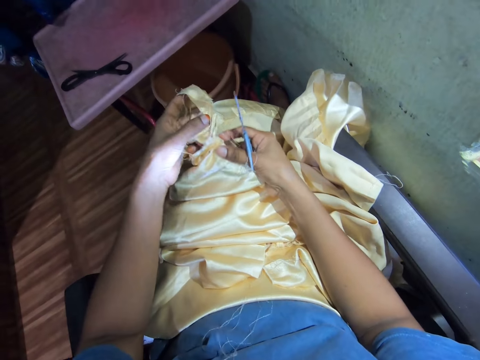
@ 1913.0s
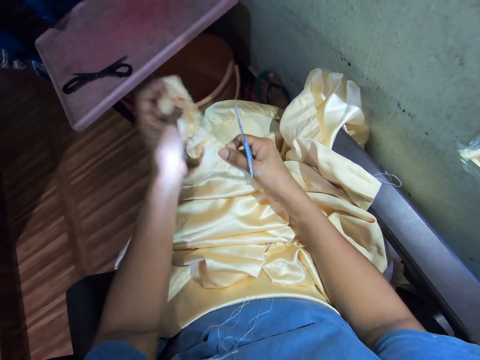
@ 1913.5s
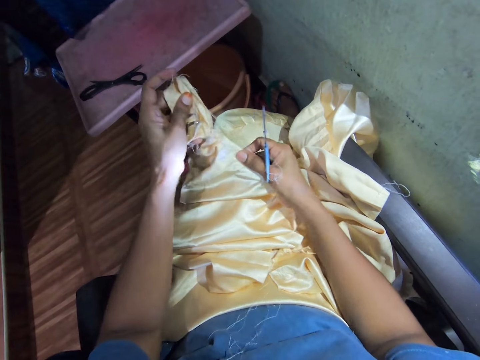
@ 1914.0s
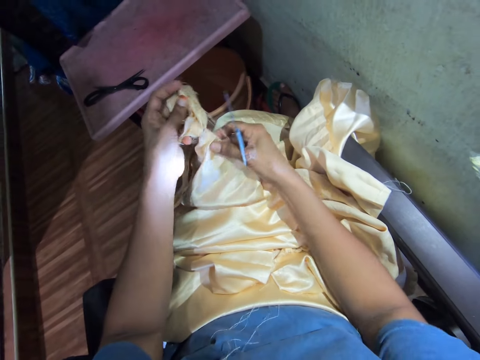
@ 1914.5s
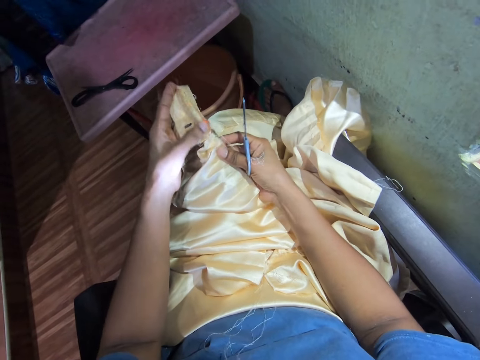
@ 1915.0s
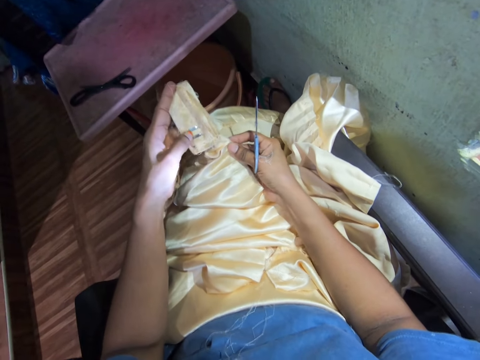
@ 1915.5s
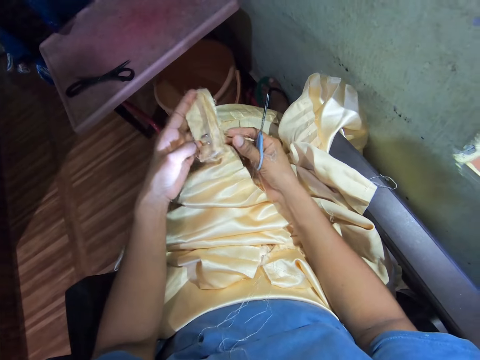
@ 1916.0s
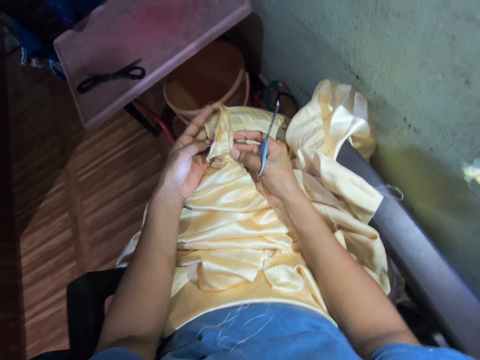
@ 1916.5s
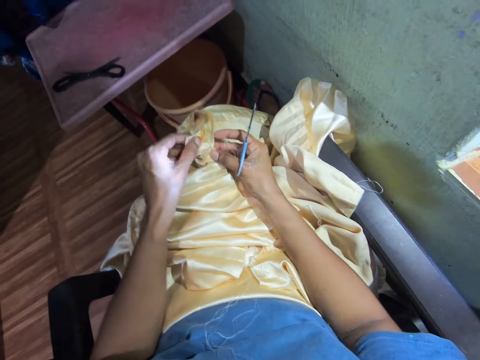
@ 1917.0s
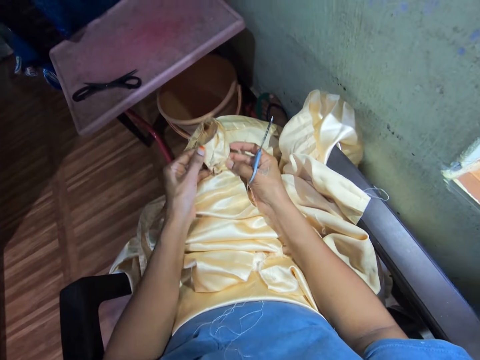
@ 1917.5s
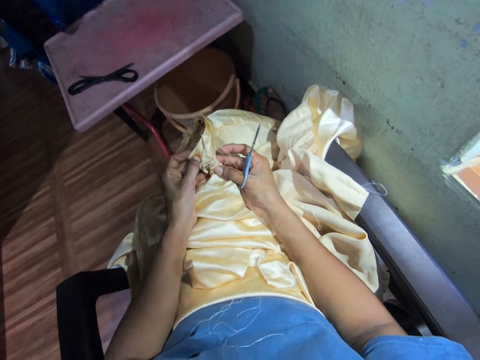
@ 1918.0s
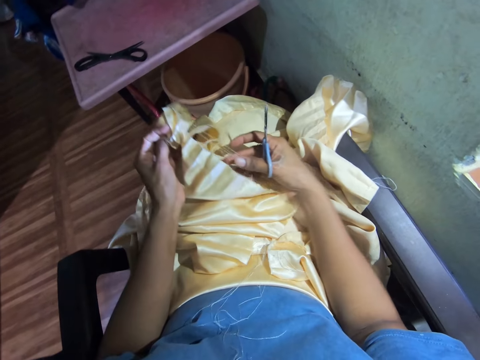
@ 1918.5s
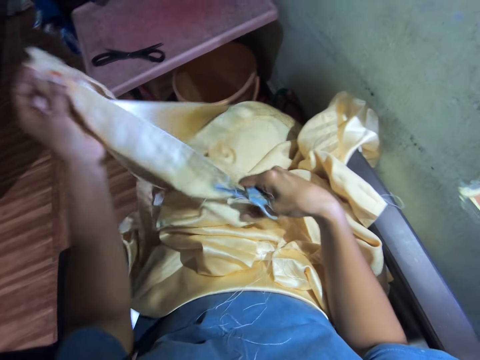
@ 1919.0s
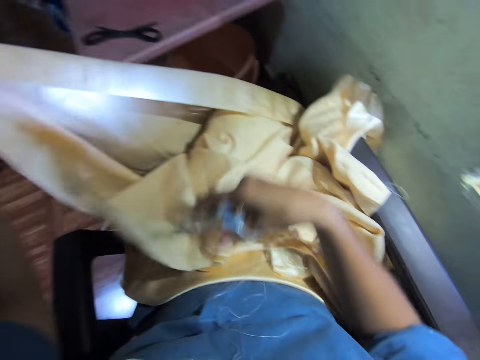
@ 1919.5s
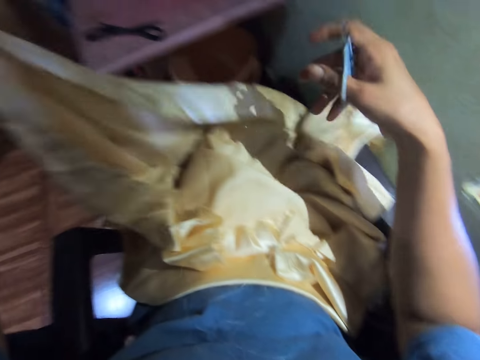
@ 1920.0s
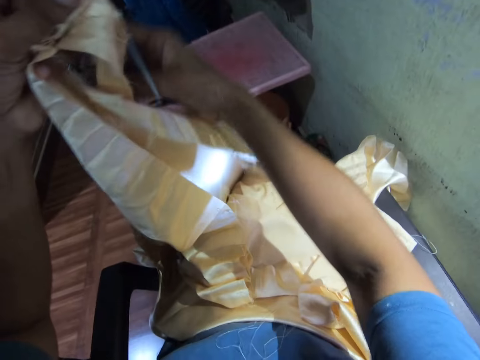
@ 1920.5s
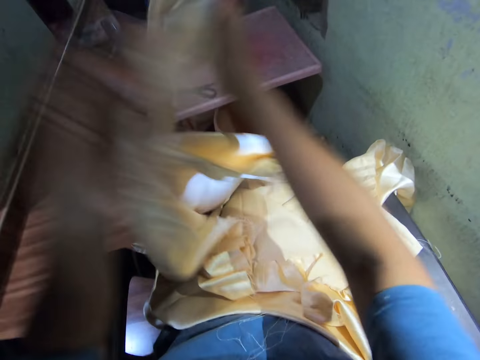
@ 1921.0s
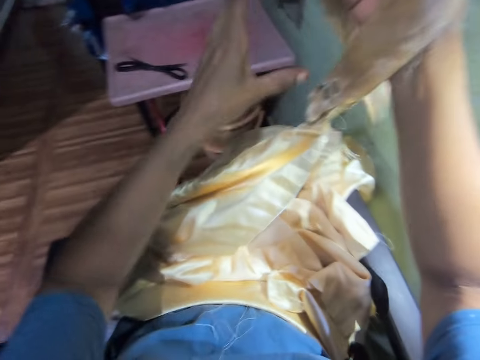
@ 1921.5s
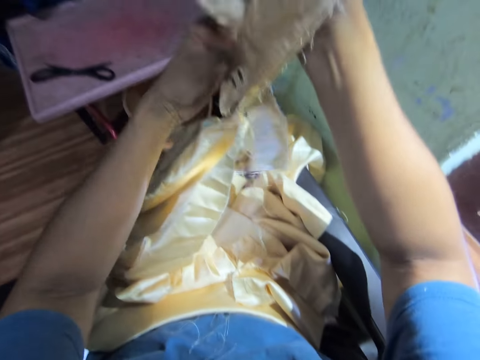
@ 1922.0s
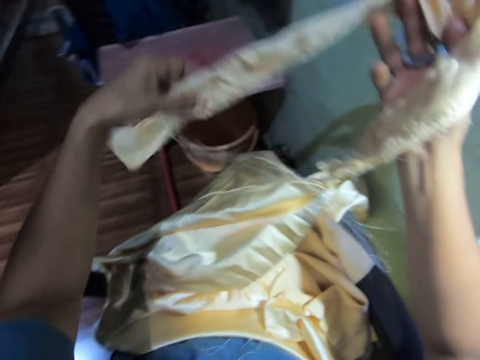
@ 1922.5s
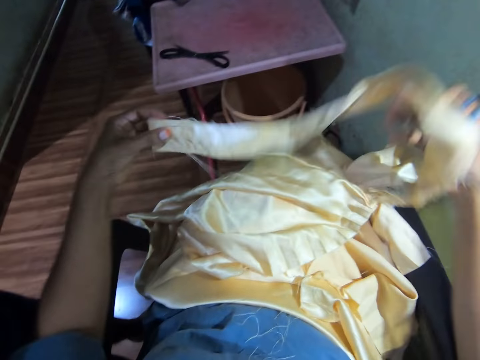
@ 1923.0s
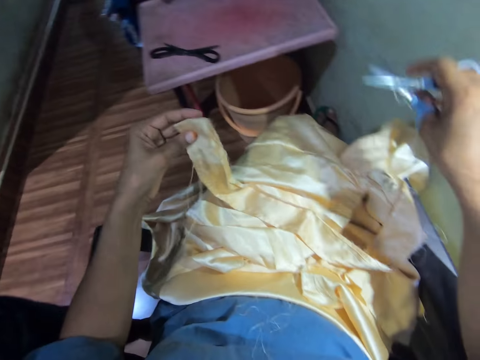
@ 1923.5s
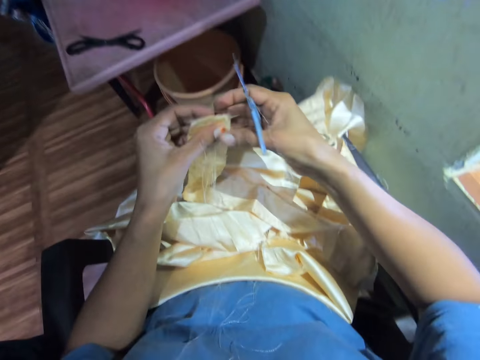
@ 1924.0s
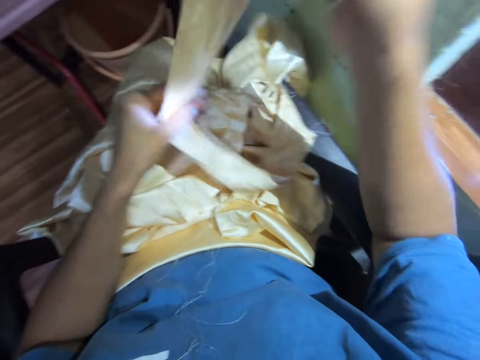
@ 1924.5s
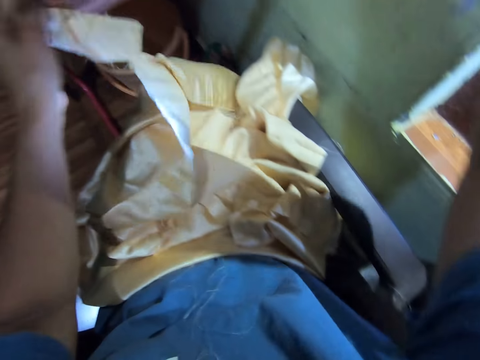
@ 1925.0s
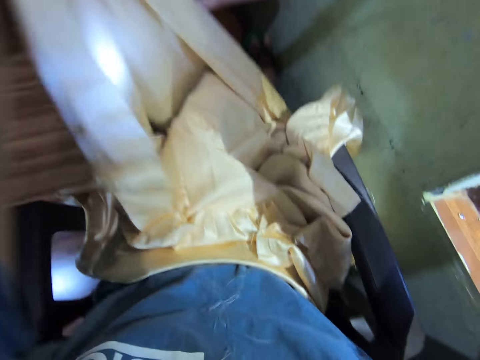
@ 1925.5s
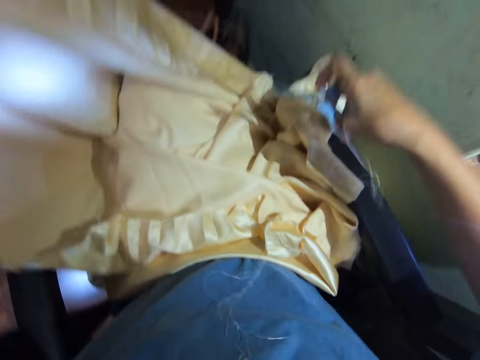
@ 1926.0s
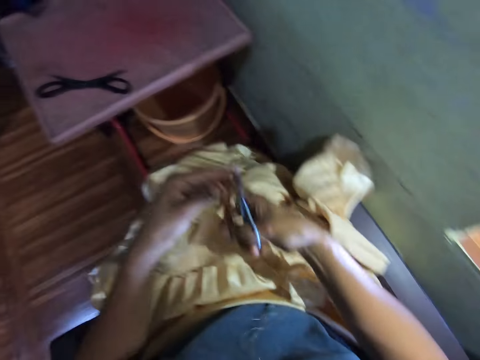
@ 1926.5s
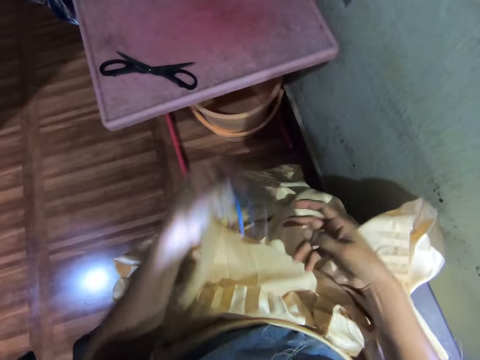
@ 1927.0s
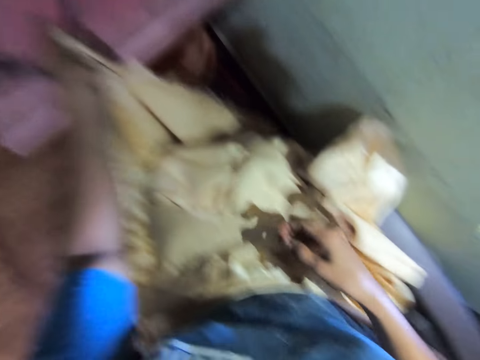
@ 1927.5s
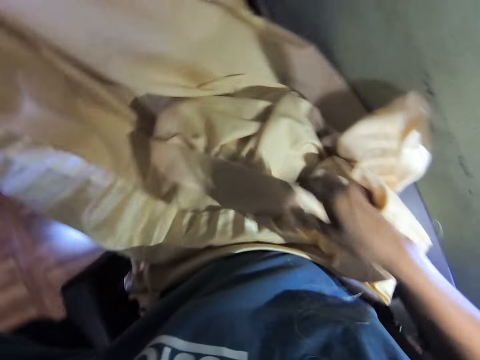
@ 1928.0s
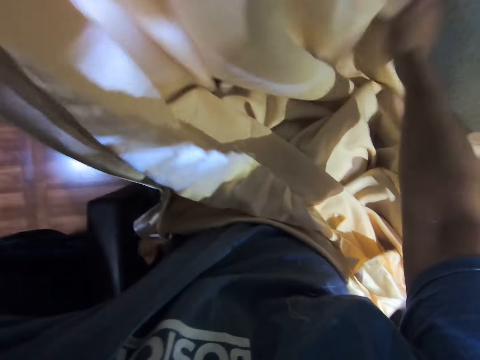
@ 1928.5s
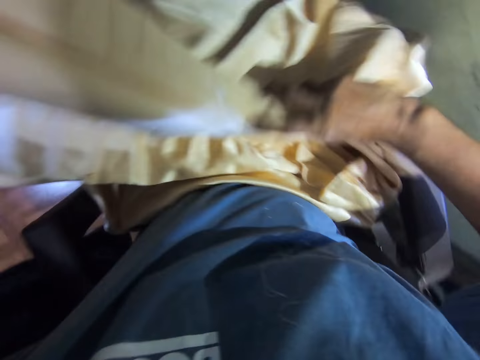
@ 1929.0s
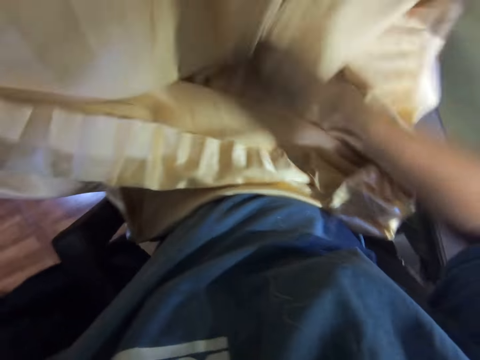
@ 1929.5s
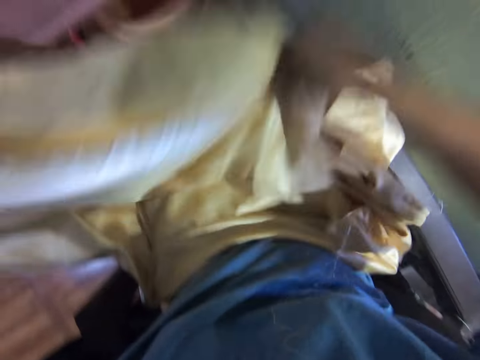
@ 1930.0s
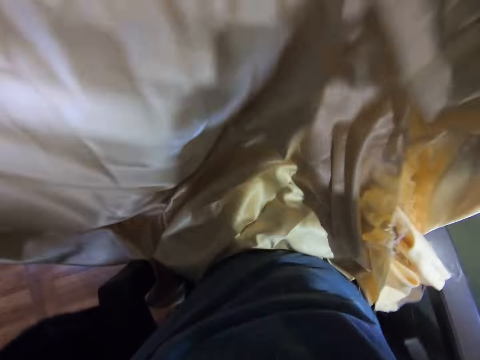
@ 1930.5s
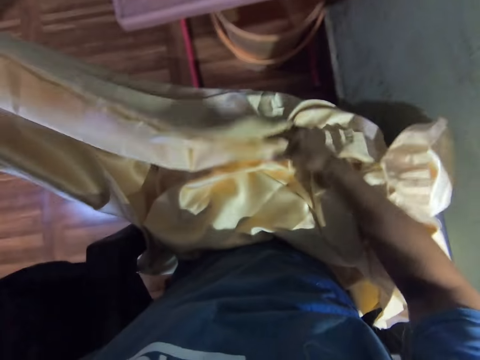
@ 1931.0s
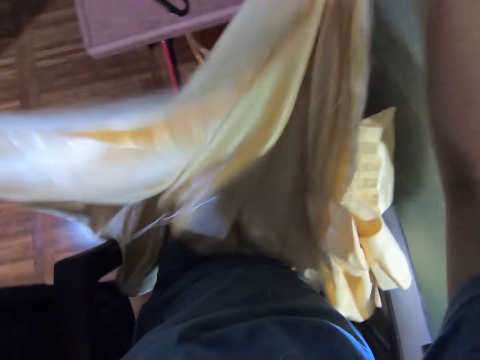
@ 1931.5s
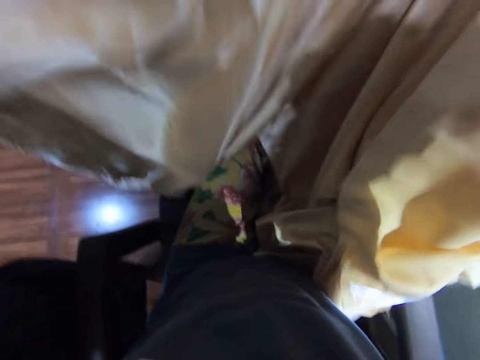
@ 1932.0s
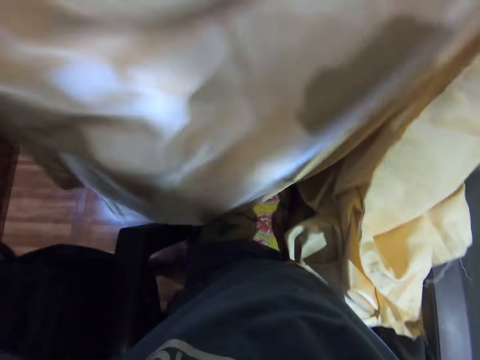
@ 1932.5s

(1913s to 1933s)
The camera wearer tears a curtain. He stares at the curtain. He stretches the cloth with his hands. He lifts the curtain. He drops the cloth. He stretches the cloth with his hands. He drops the cloth with his hands. He passes the scissors to the left hand. He places the scissors on the table. He adjusts the curtain. He stretches the cloth with his hands.
